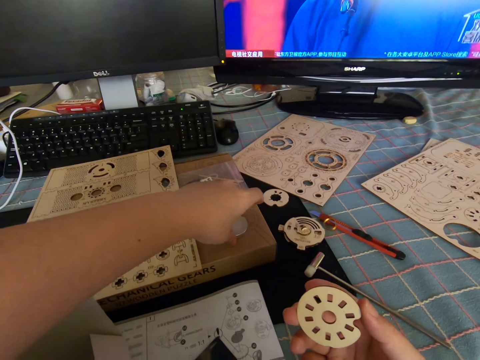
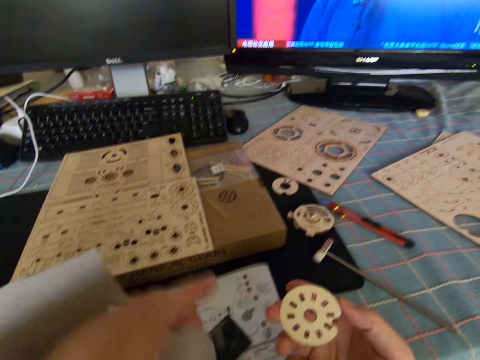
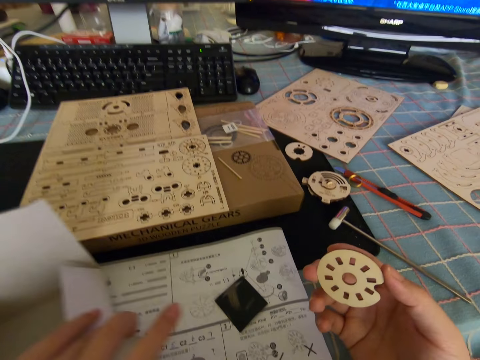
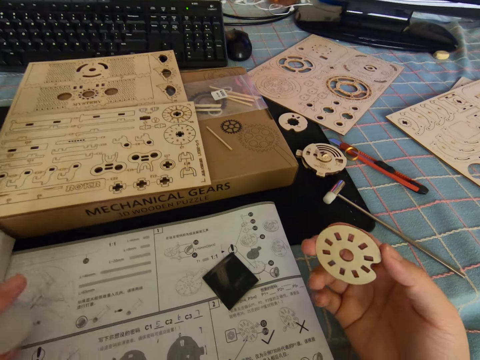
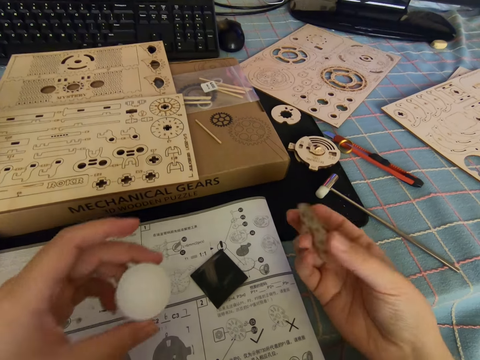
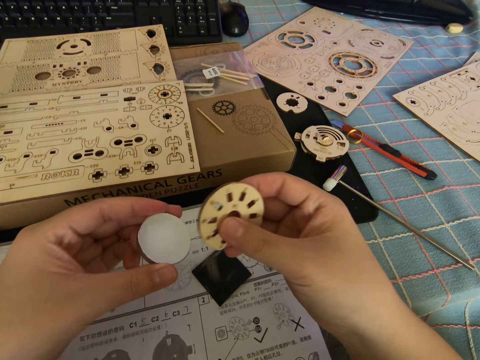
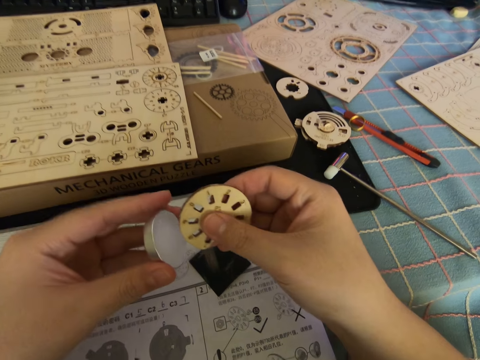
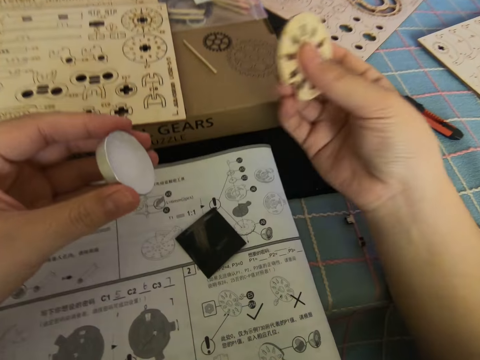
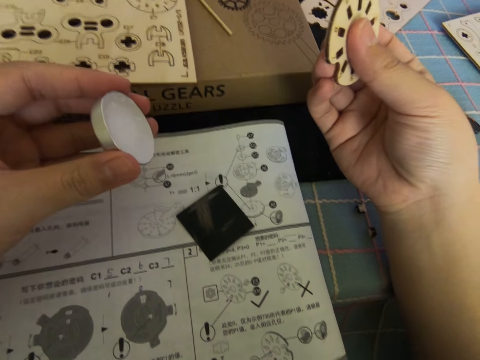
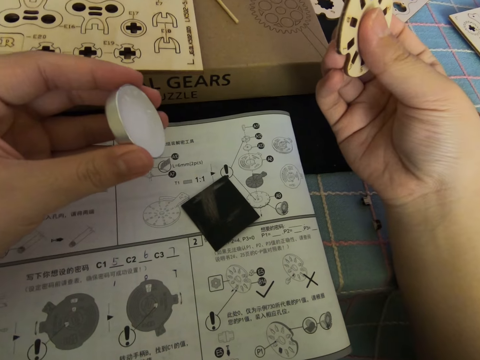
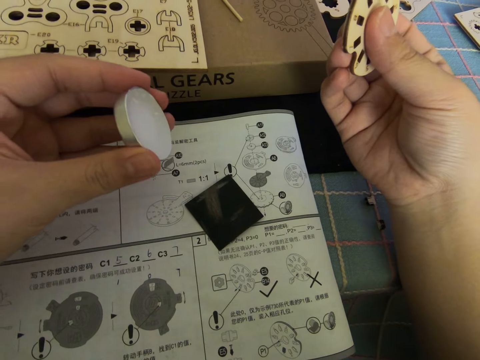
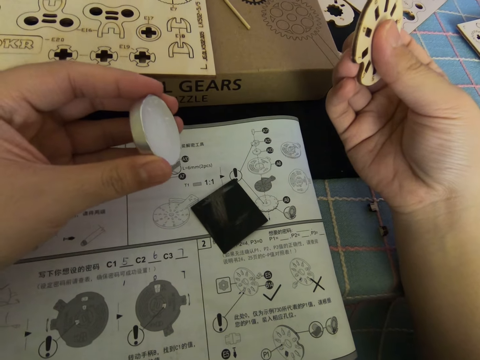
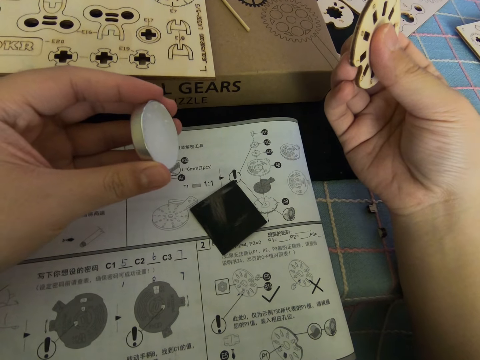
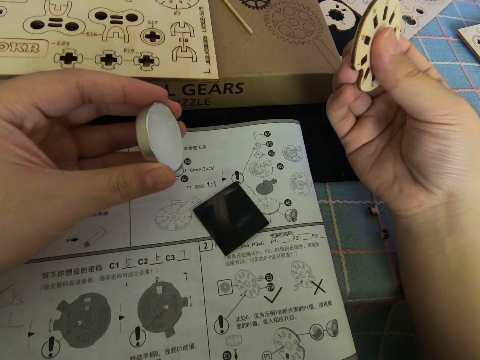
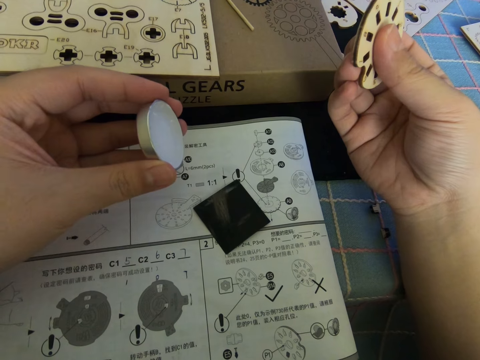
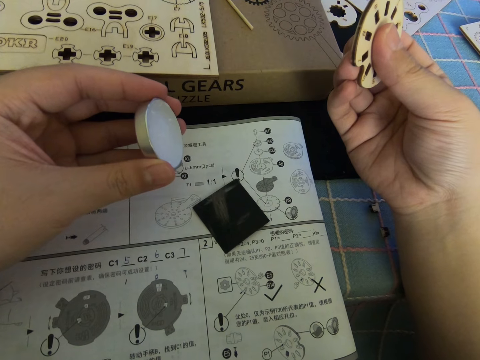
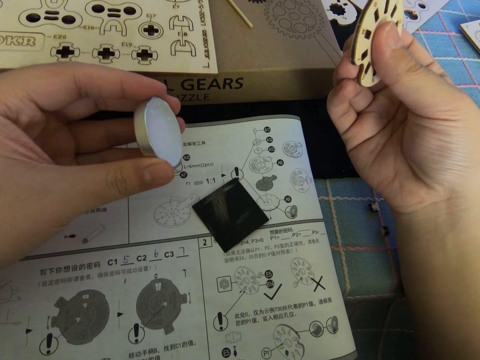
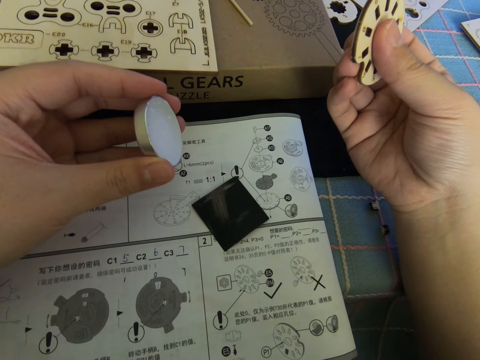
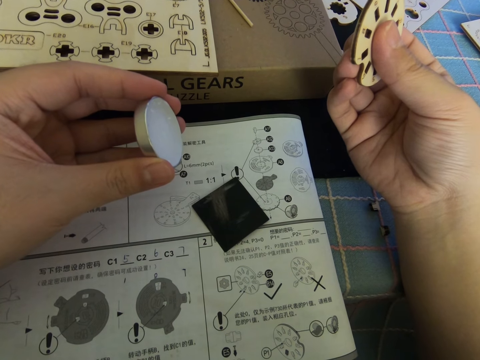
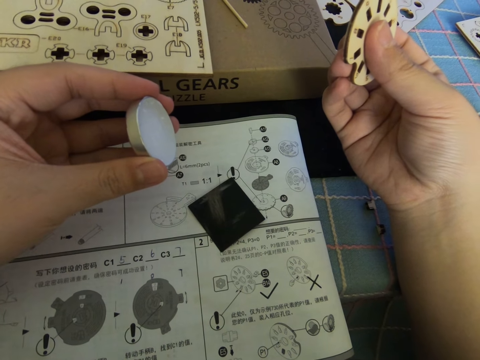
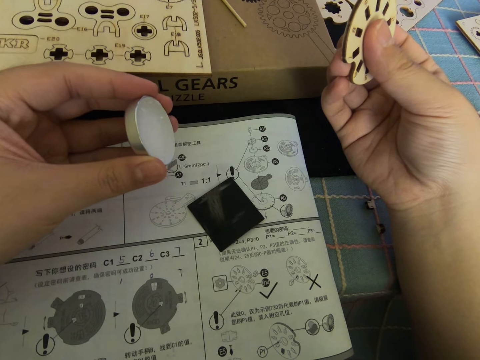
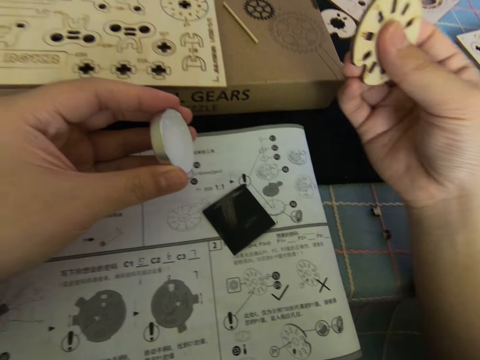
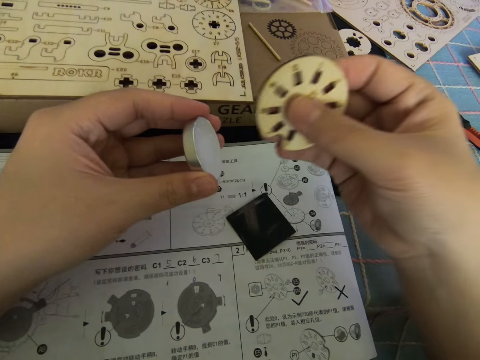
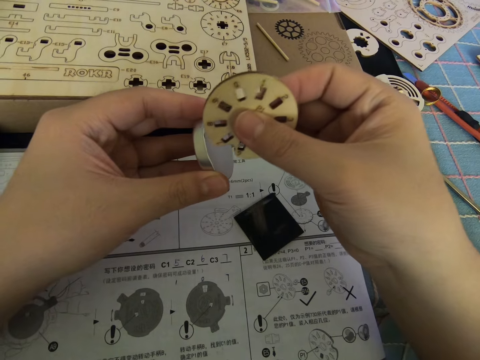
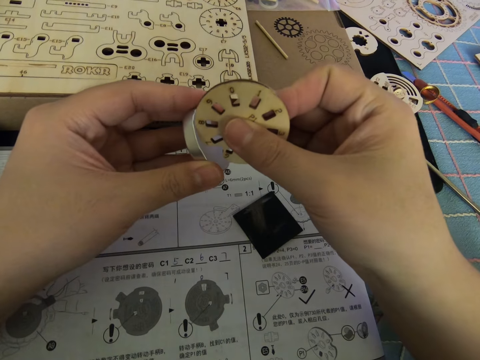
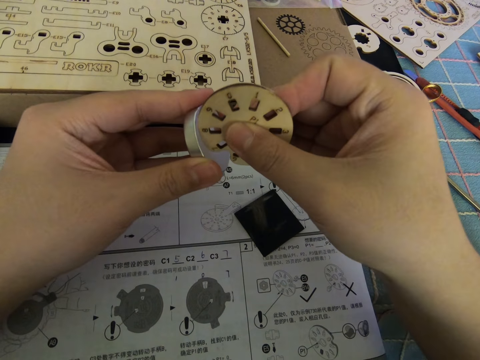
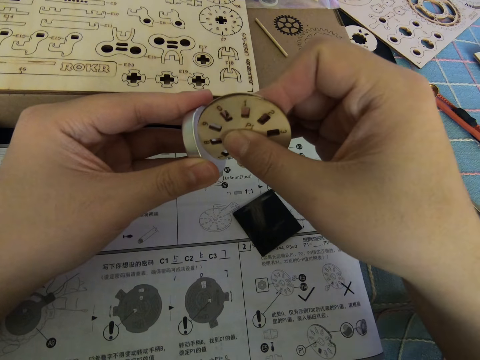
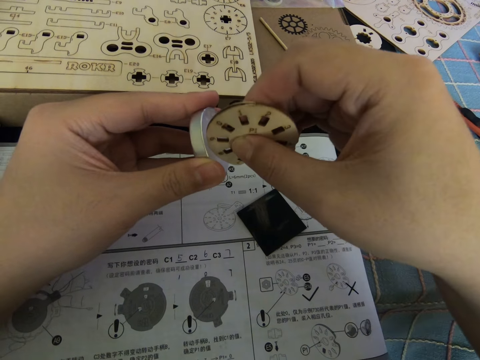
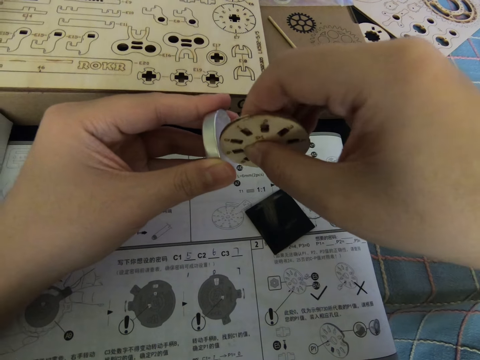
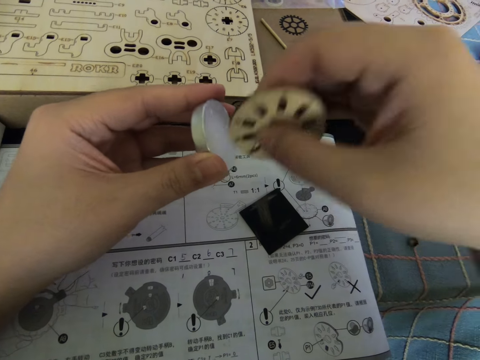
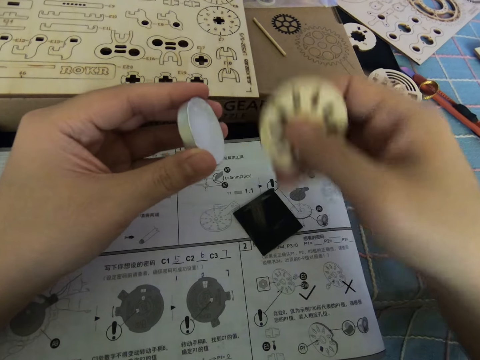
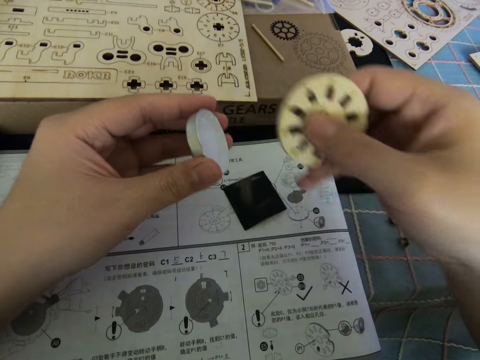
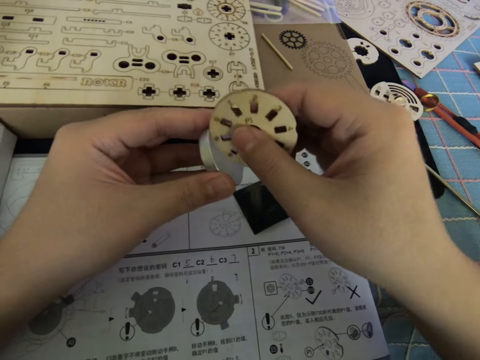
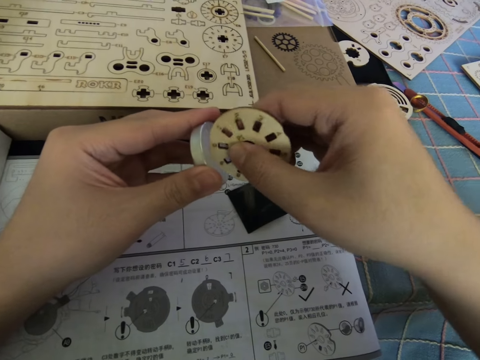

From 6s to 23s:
The camera wearer picks up a glue or sticker gum from the table with his left hand. He rubs the piece of the mechanical gear in the glue with both hands. He stares at the manual on the table. He rubs the model piece on the sticker gum.

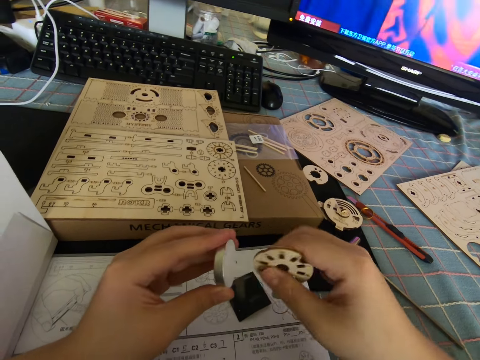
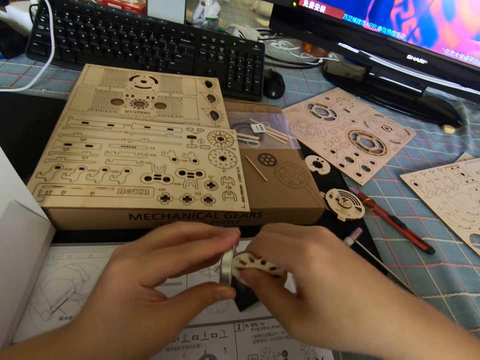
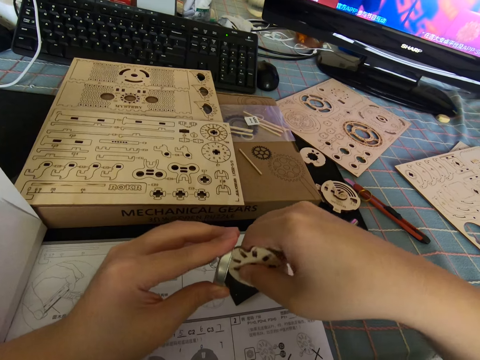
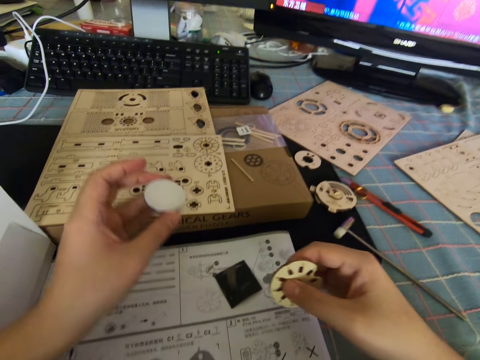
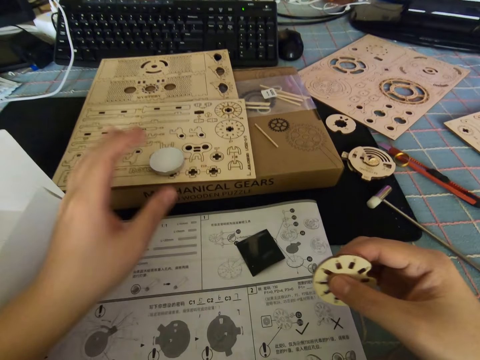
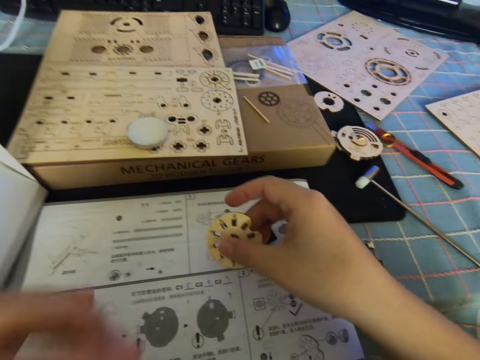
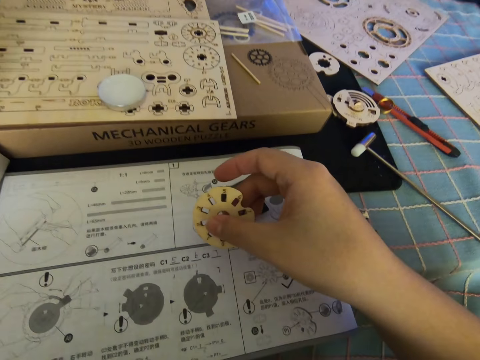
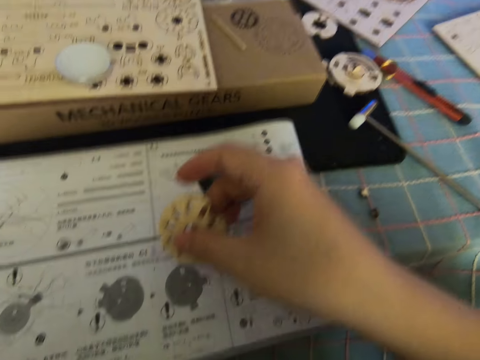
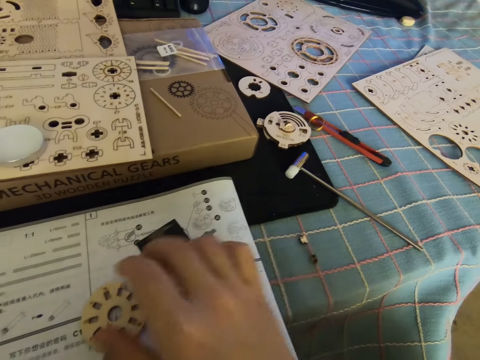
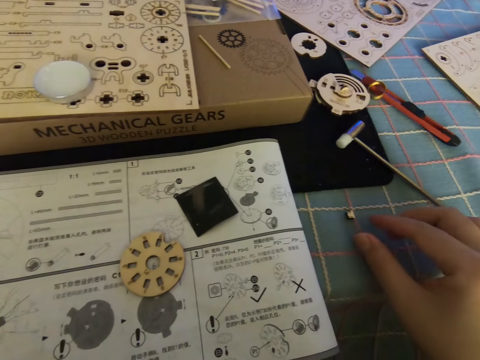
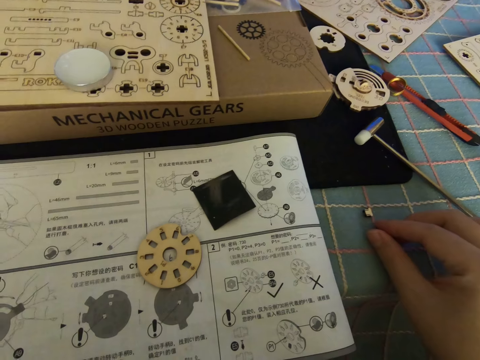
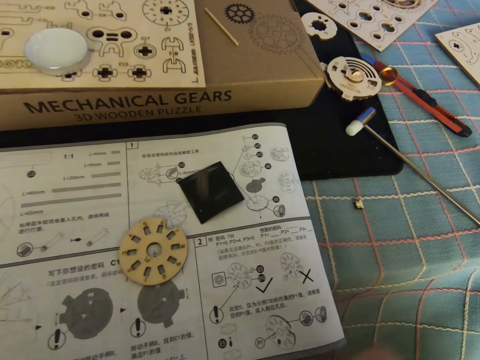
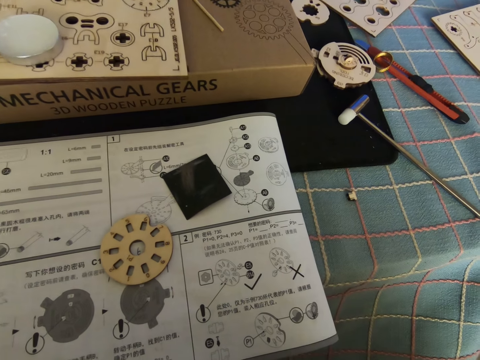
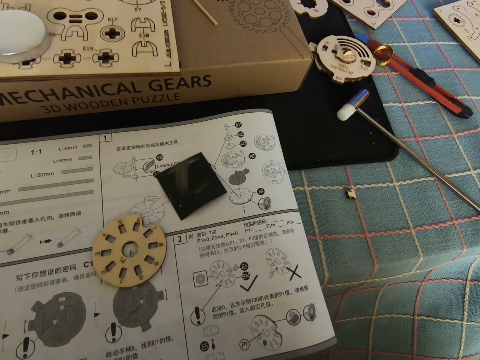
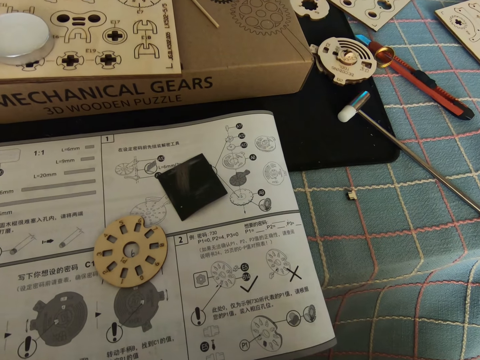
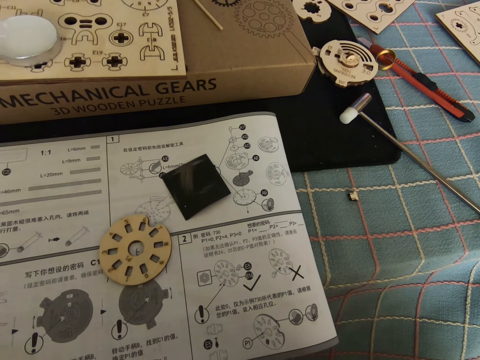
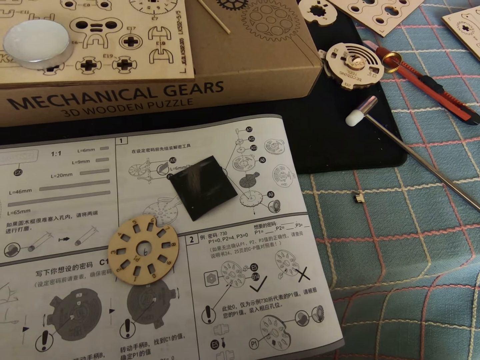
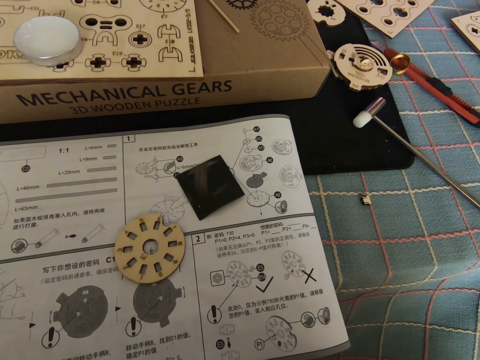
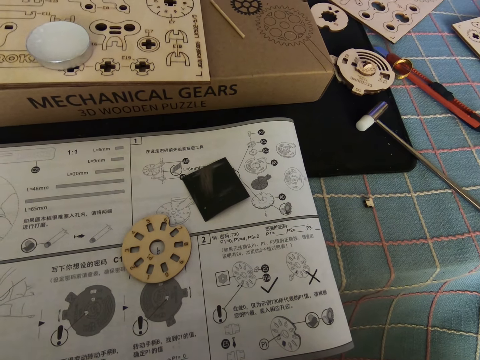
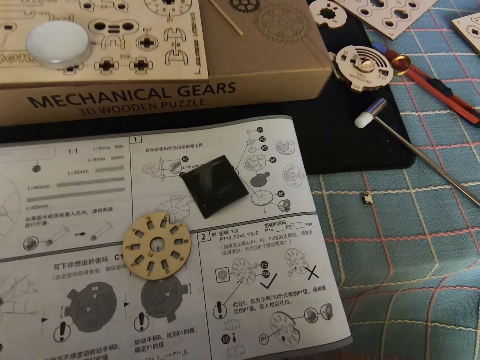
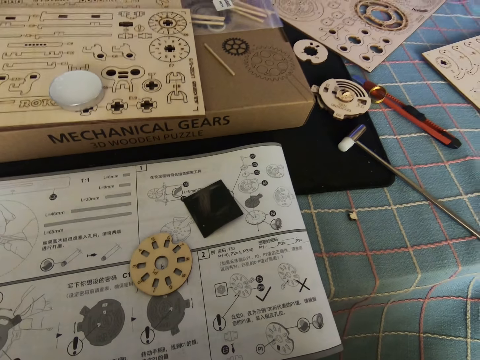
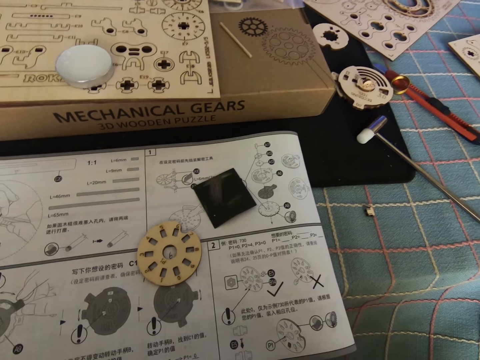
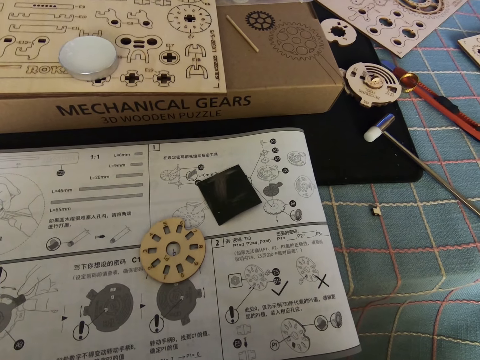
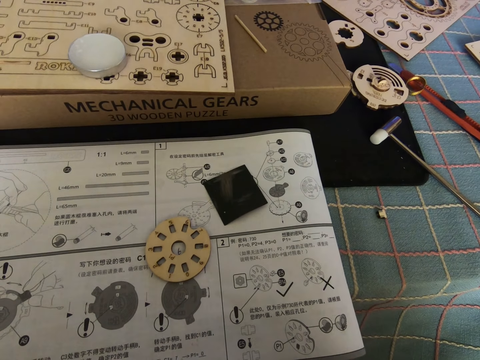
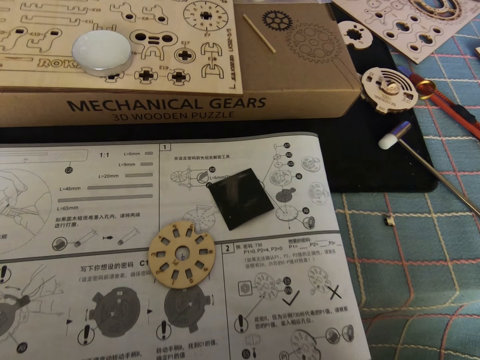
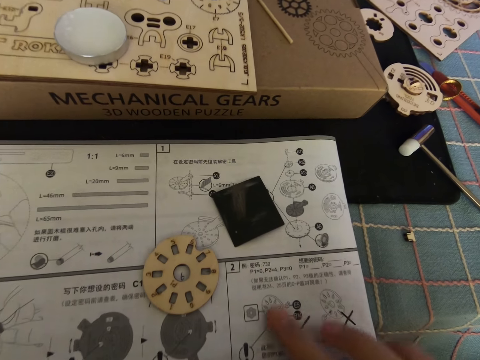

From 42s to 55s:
The camera wearer puts the sticker gum on the table. They put the model piece on the manual. They pick a small model piece from the table. They stare at the manual.
